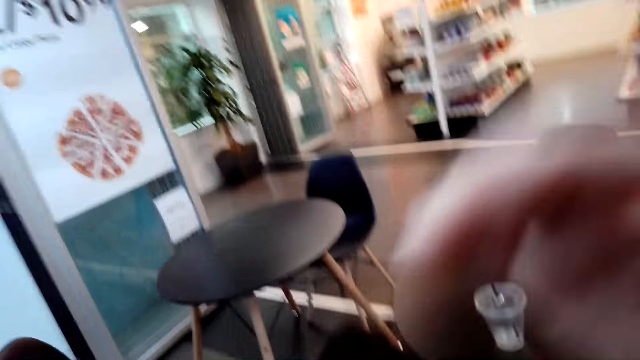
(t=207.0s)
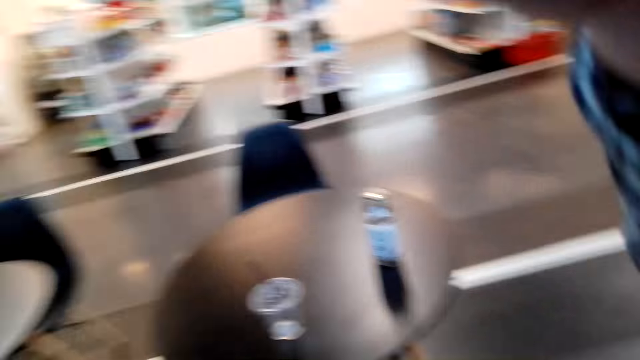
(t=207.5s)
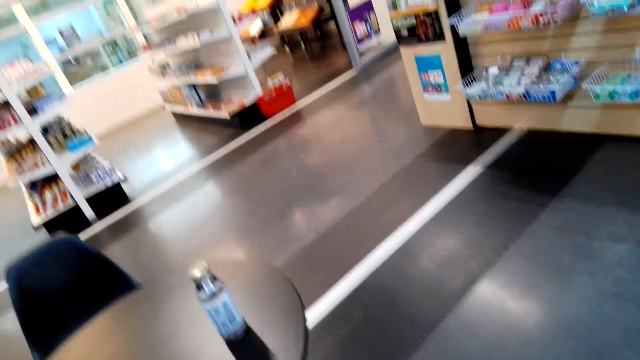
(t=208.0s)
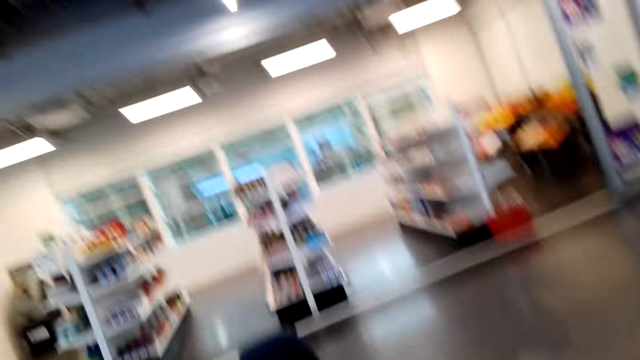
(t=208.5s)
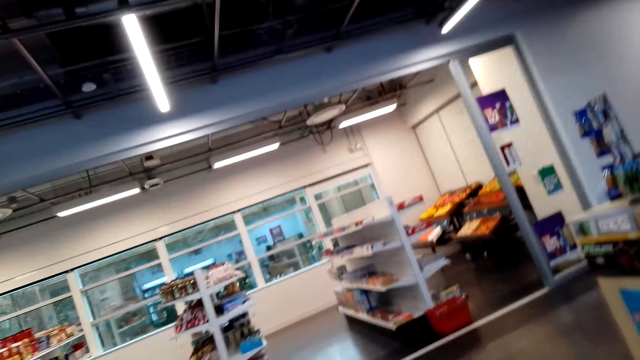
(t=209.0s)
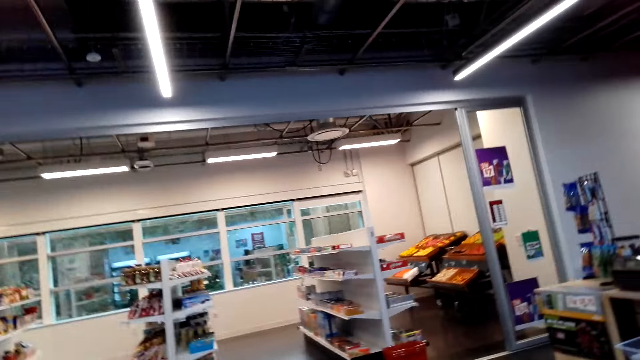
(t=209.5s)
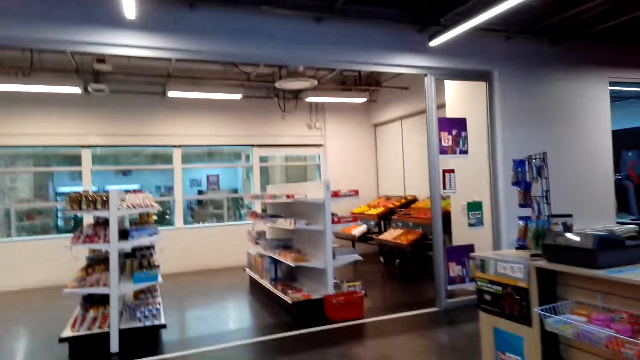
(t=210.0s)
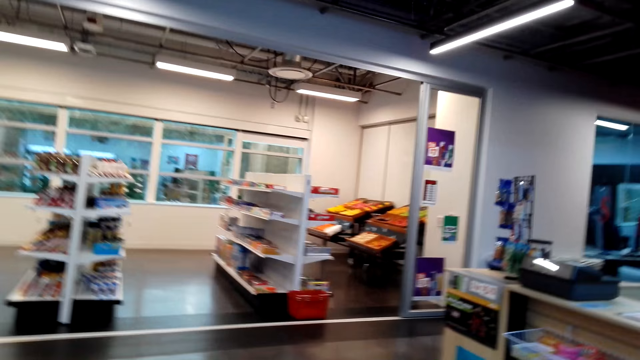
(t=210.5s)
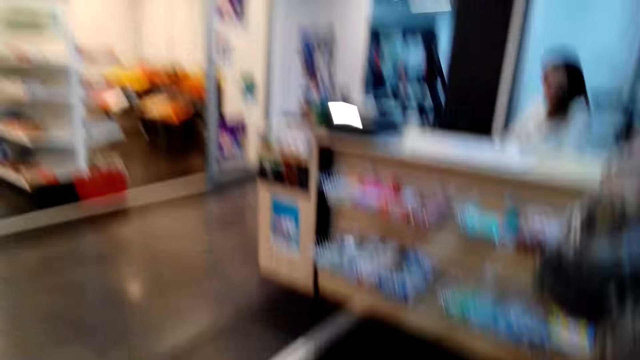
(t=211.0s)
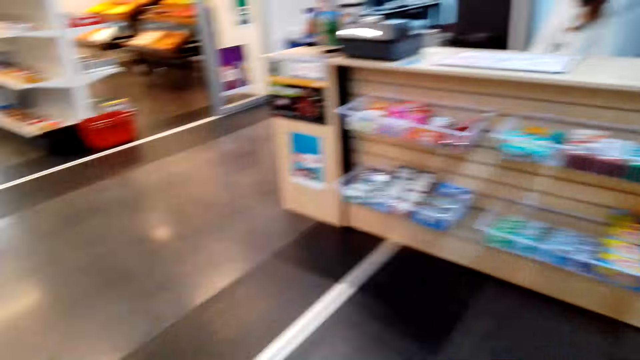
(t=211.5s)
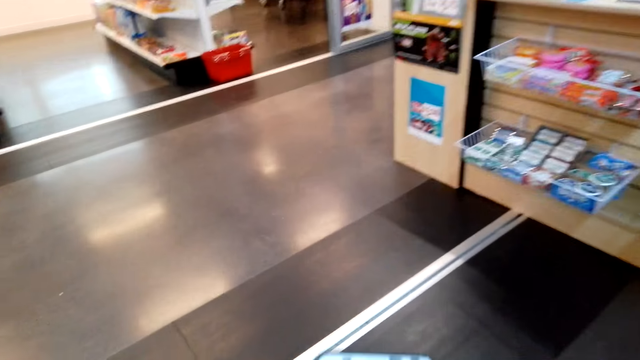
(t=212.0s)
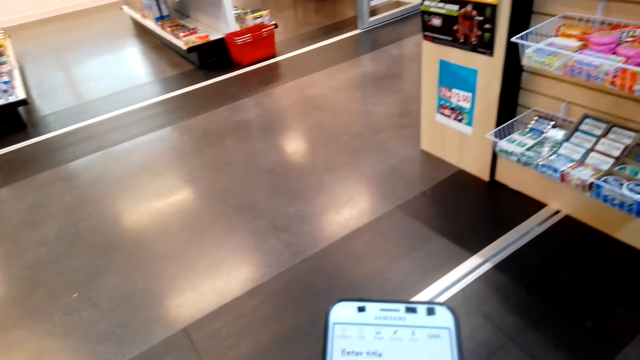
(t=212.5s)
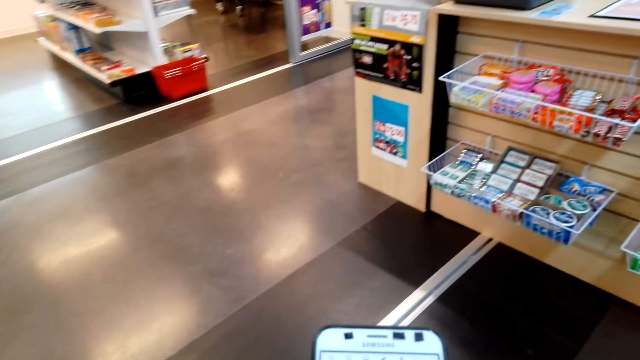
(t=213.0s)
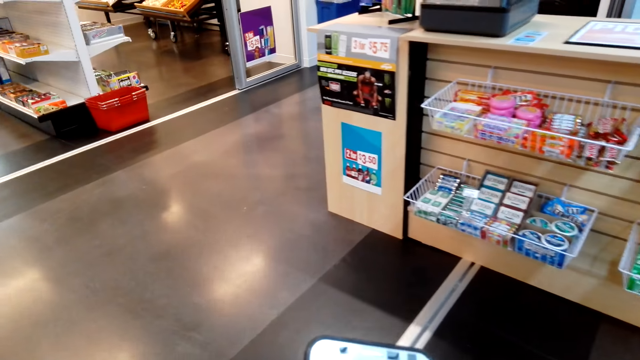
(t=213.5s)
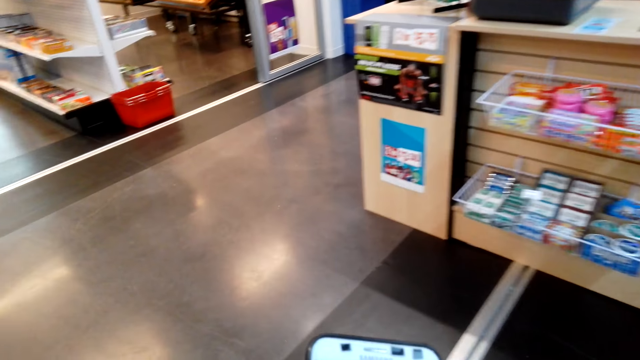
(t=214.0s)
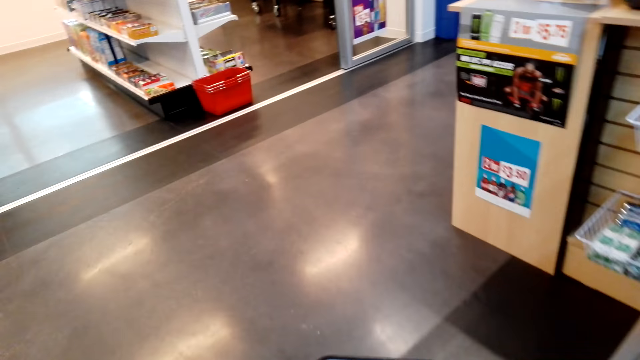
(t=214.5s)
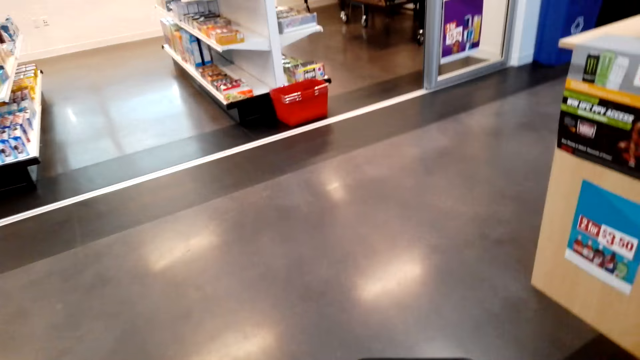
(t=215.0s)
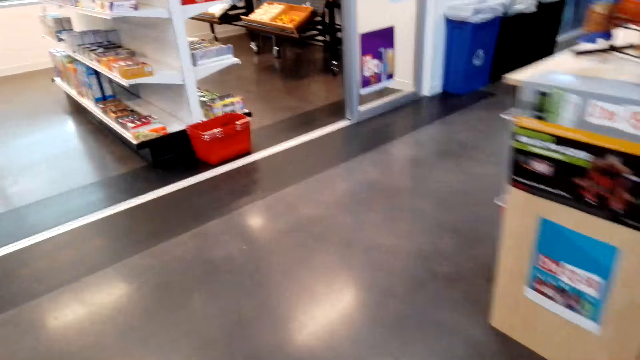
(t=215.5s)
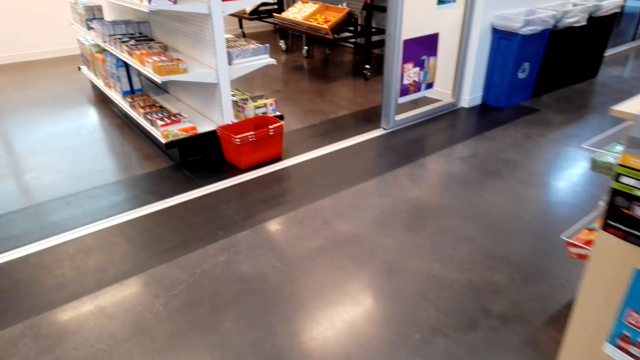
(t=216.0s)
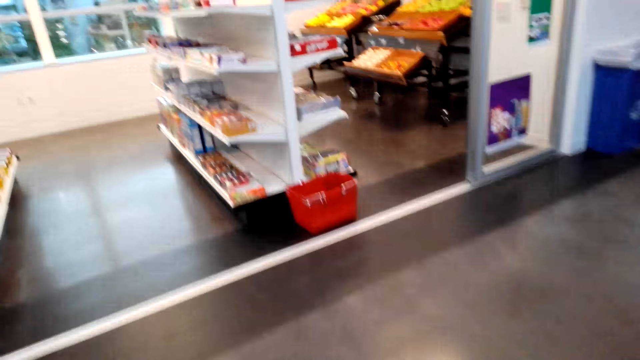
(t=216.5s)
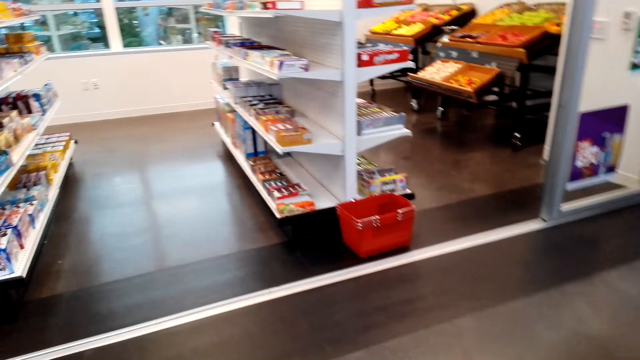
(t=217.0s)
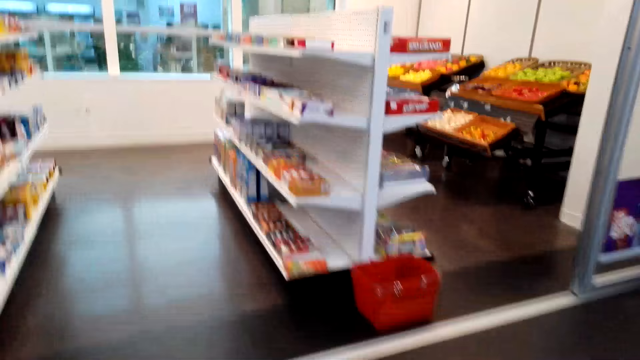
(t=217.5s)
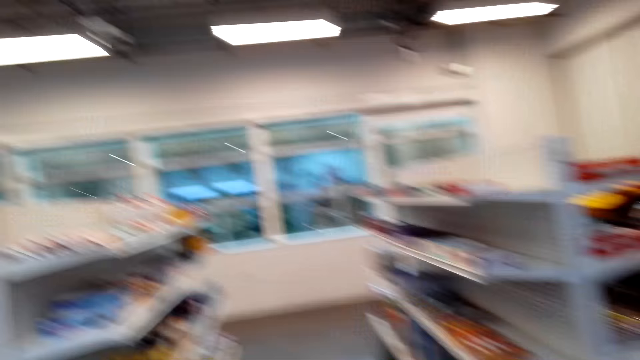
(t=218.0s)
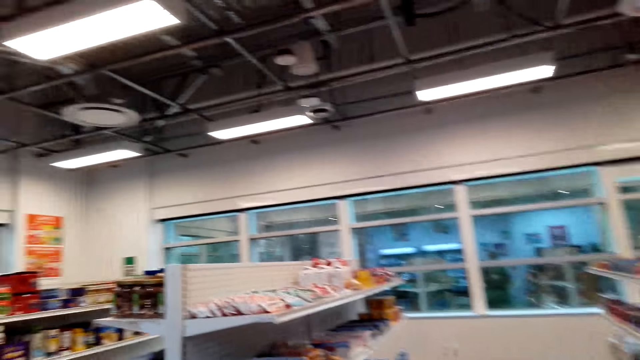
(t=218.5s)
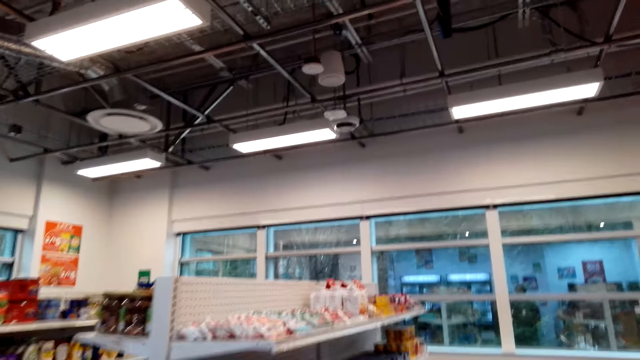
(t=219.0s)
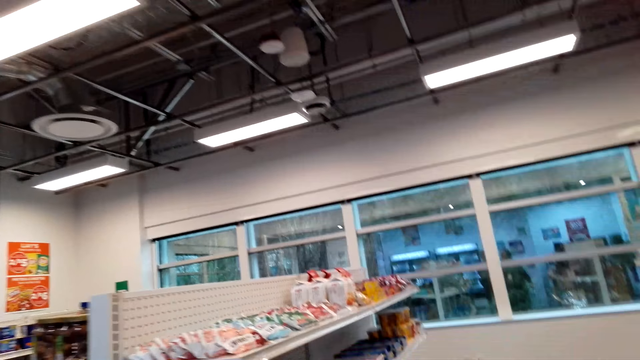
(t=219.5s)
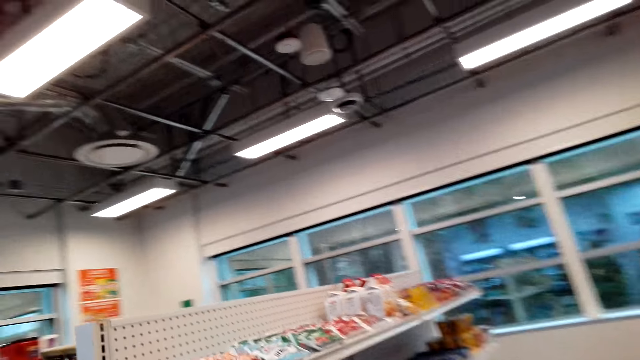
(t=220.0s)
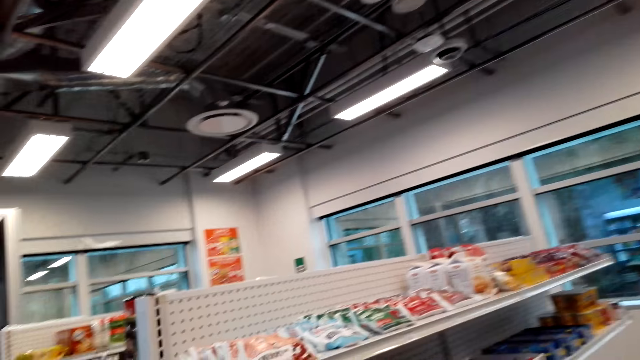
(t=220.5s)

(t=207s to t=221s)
The camera wearer lifts her hand. She adjusts her camera. She looks around. She looks at the phone. She operates the phone. She walks around.

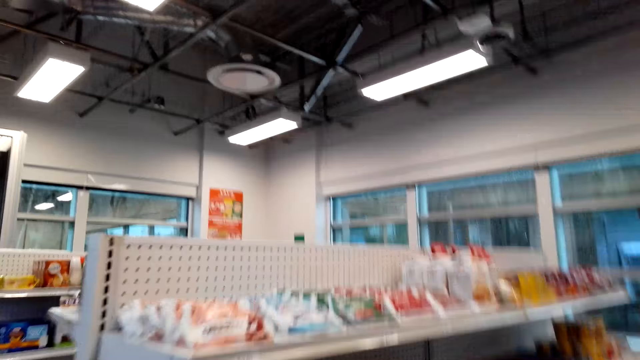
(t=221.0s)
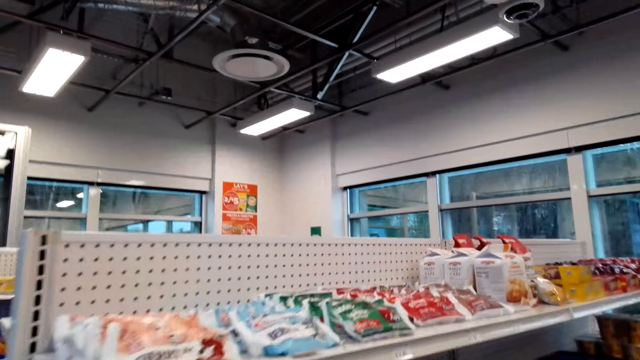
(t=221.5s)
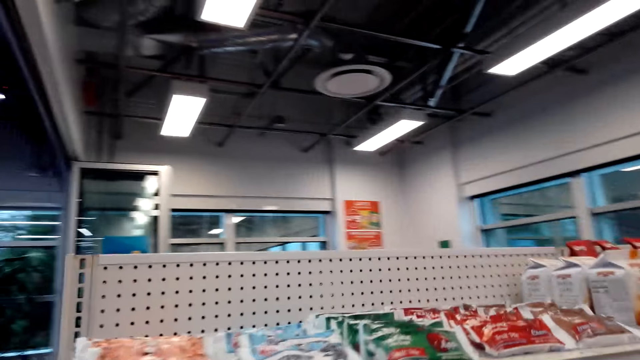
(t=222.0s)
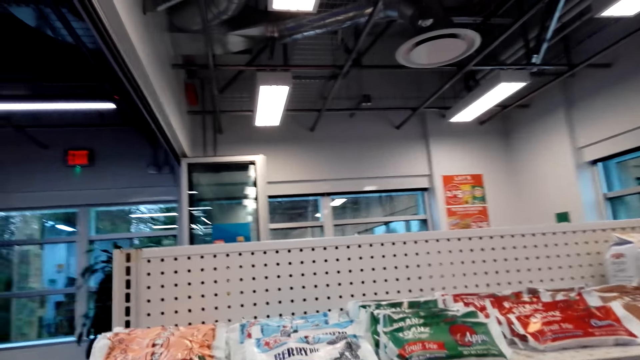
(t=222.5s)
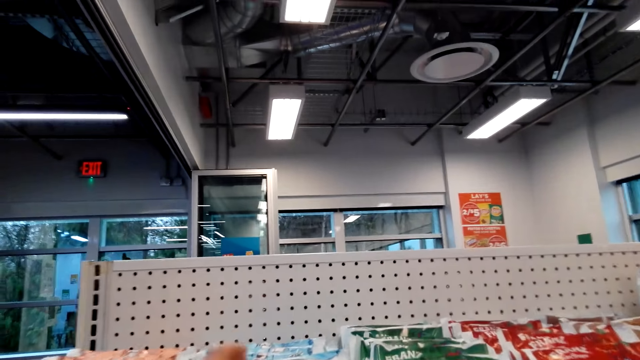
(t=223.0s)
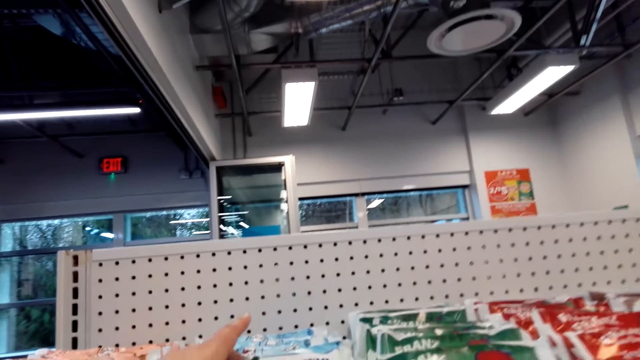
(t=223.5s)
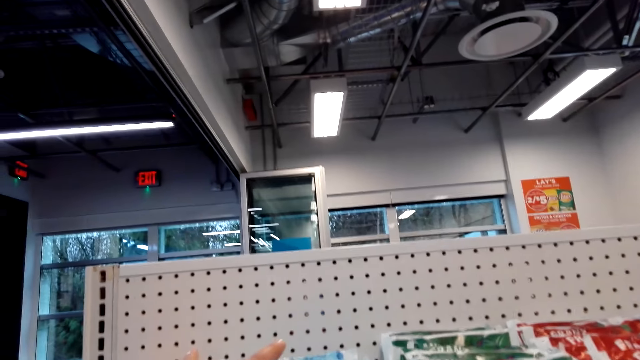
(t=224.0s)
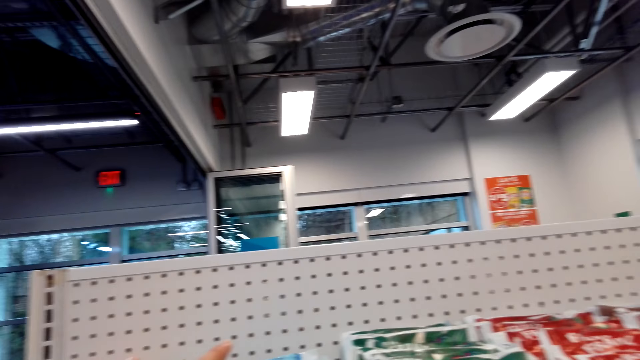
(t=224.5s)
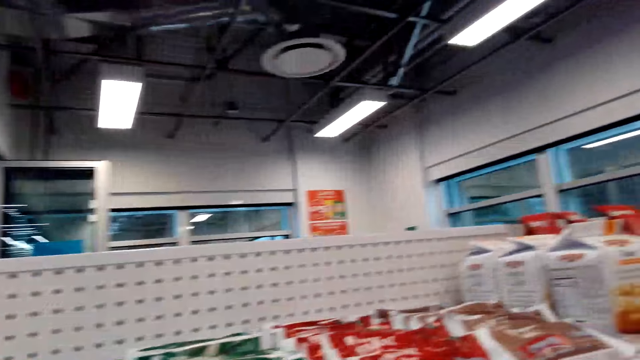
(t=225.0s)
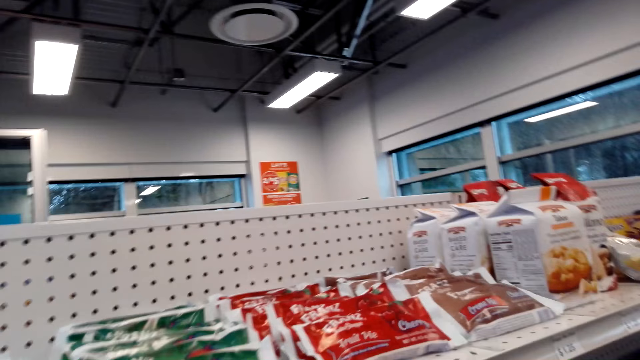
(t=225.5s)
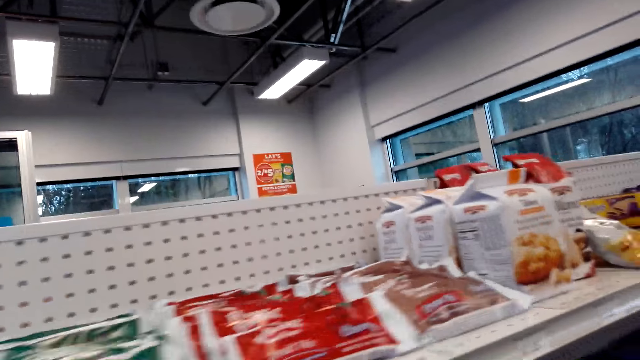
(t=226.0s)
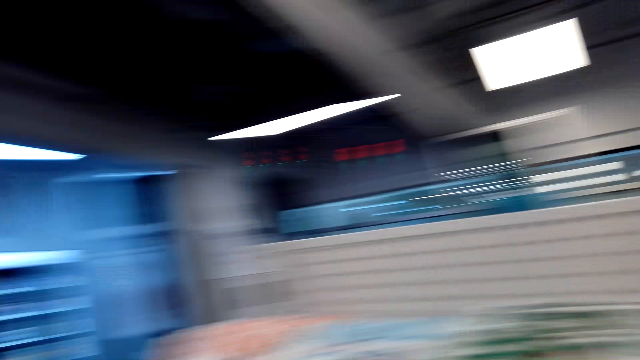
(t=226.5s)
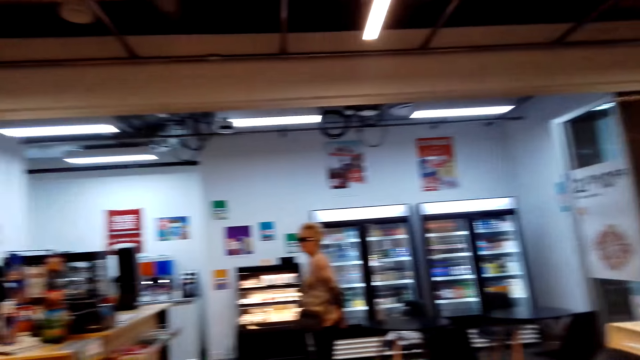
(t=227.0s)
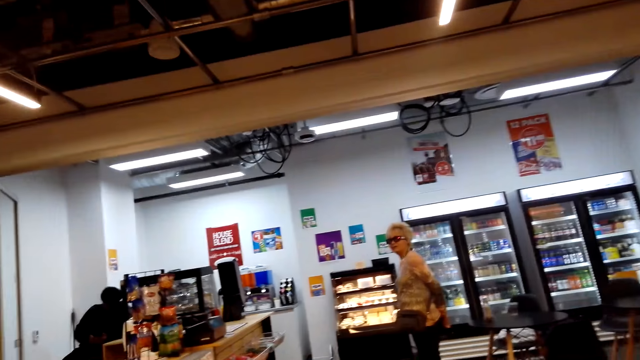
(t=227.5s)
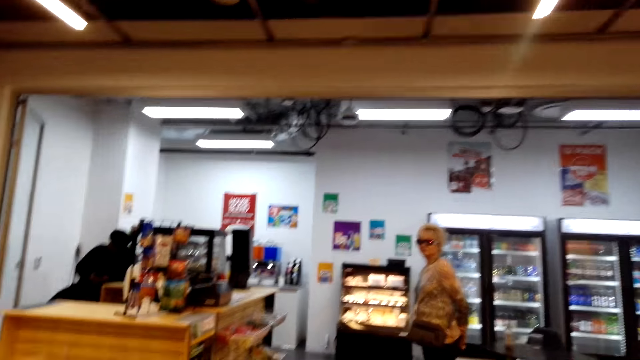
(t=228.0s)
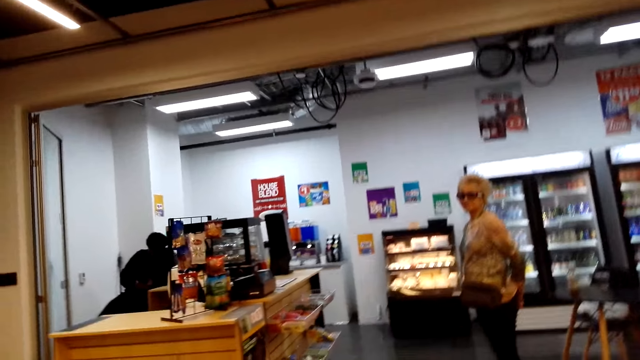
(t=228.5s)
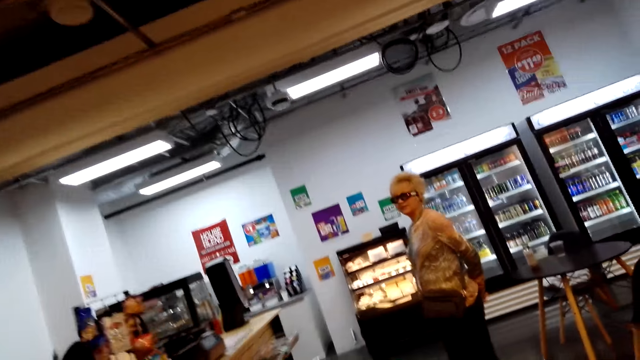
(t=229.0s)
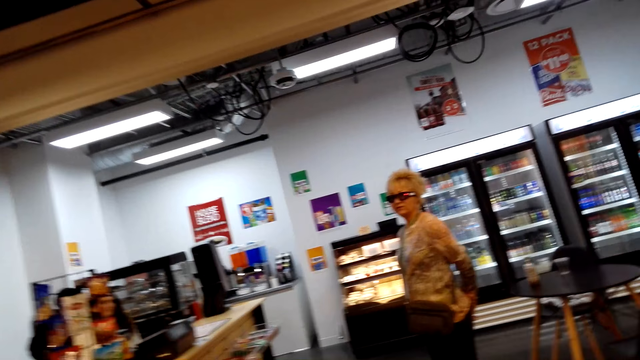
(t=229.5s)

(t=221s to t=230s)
The camera wearer looks at food stuff on the shelf. They collect the food stuff. They look around. They look at a woman.
